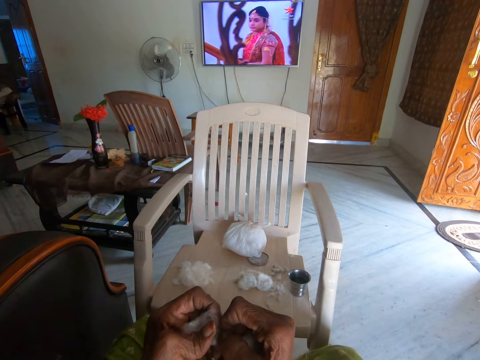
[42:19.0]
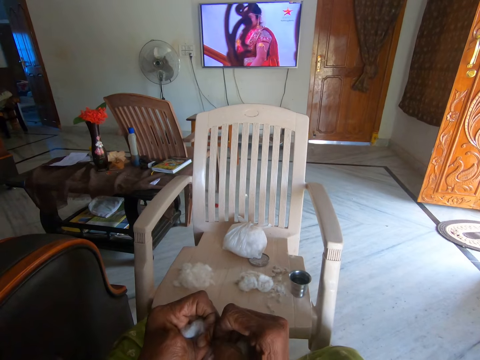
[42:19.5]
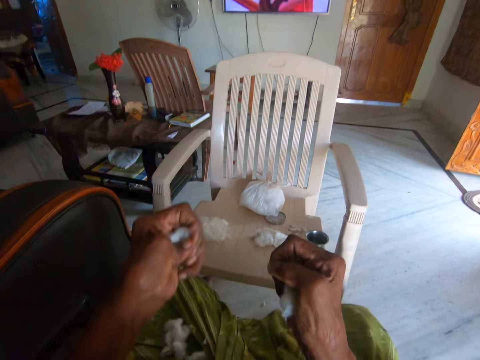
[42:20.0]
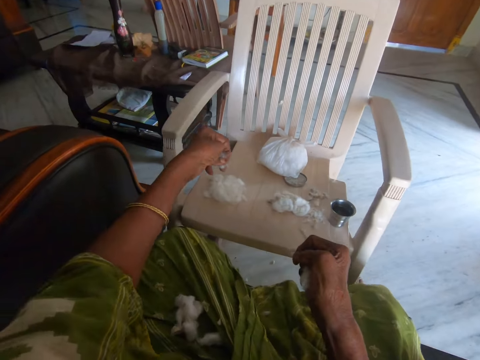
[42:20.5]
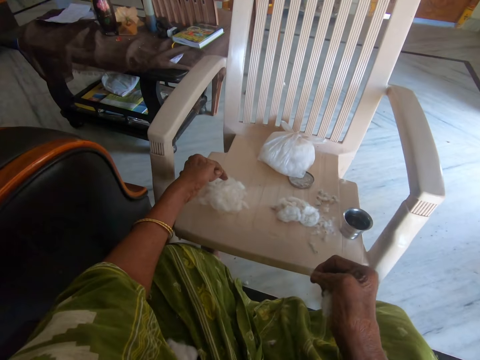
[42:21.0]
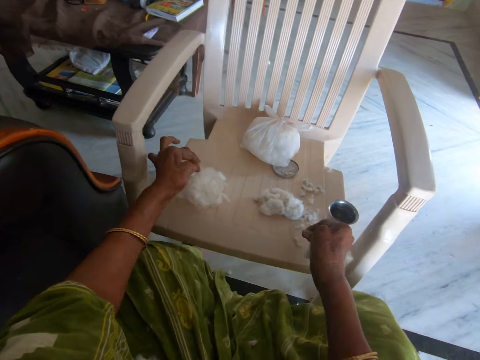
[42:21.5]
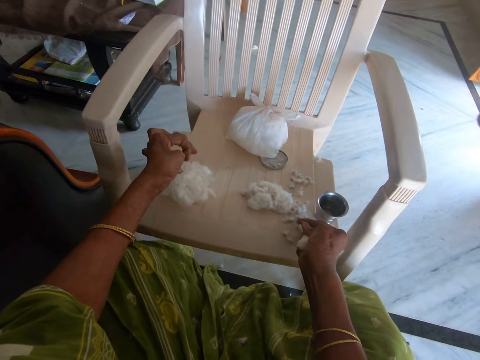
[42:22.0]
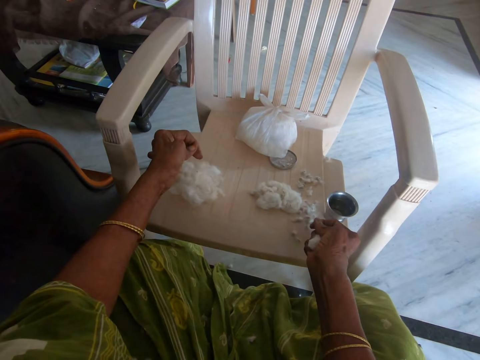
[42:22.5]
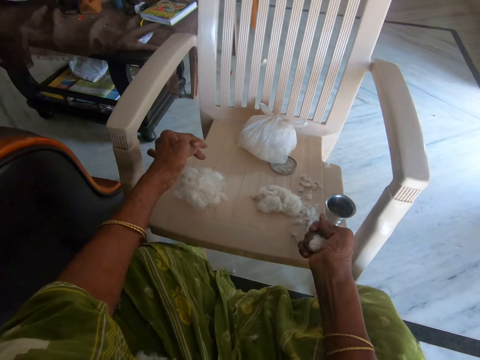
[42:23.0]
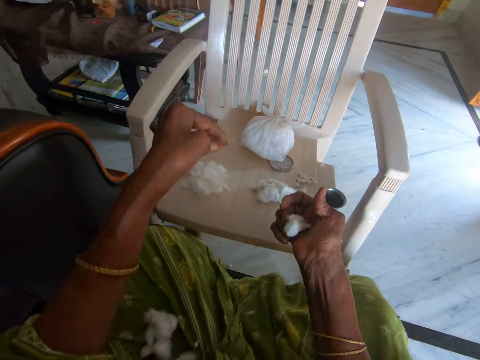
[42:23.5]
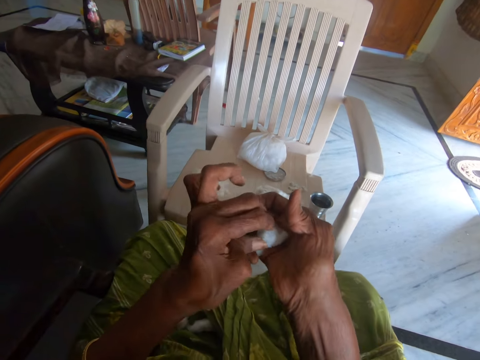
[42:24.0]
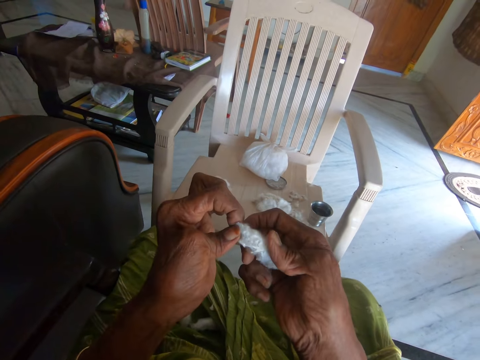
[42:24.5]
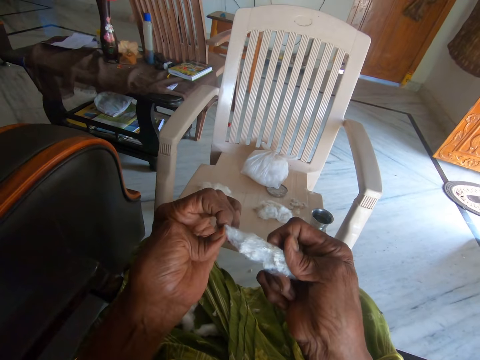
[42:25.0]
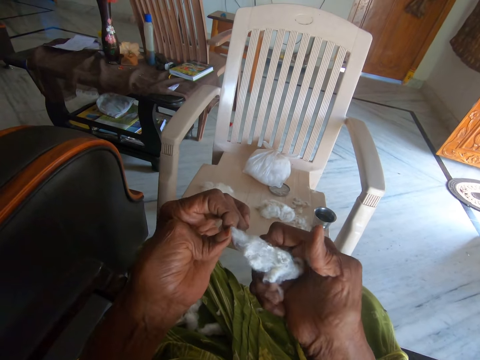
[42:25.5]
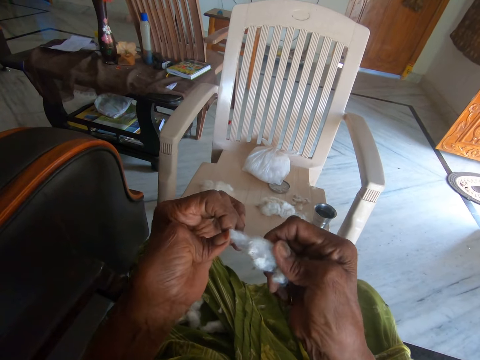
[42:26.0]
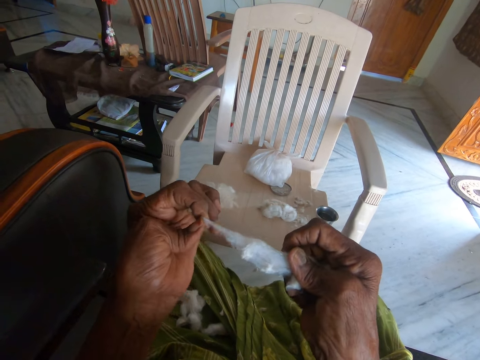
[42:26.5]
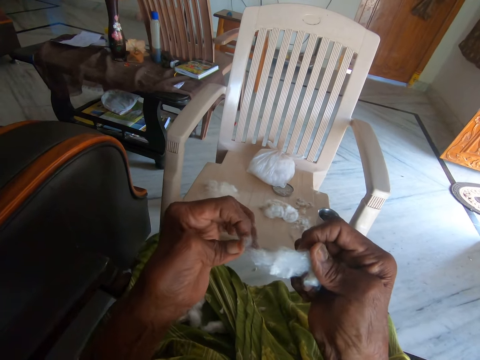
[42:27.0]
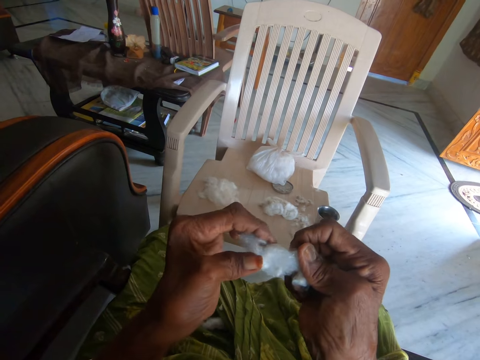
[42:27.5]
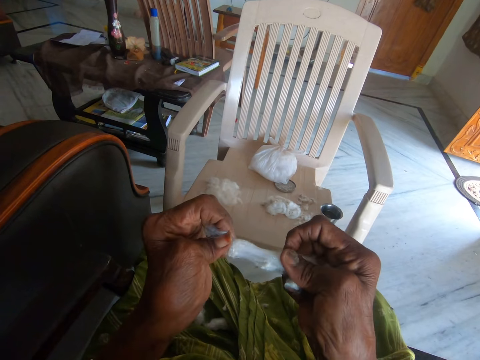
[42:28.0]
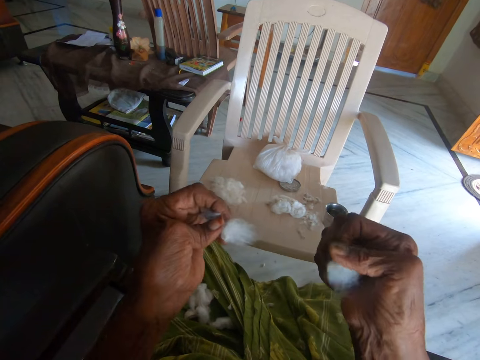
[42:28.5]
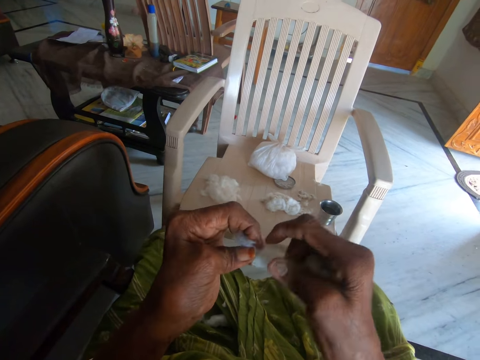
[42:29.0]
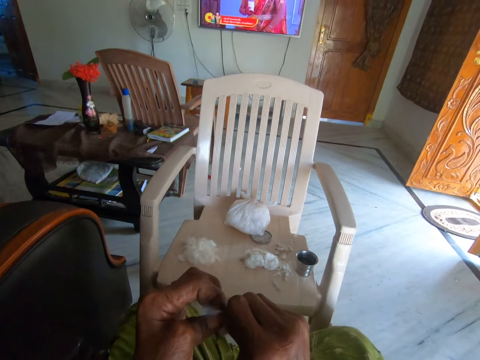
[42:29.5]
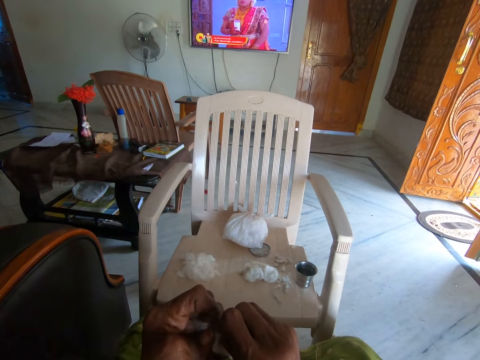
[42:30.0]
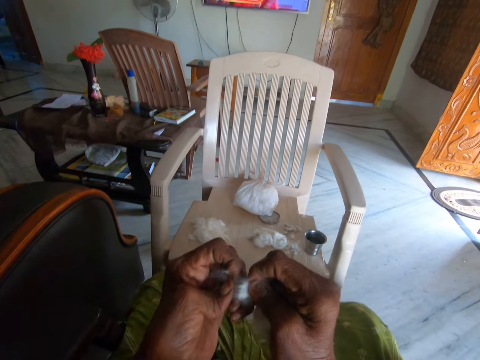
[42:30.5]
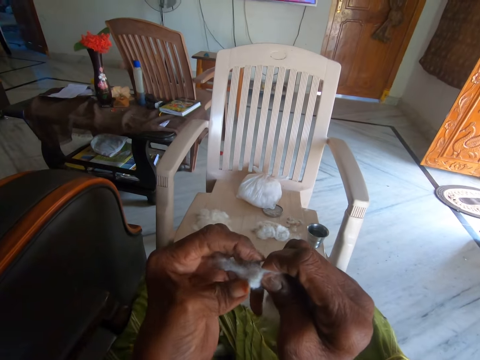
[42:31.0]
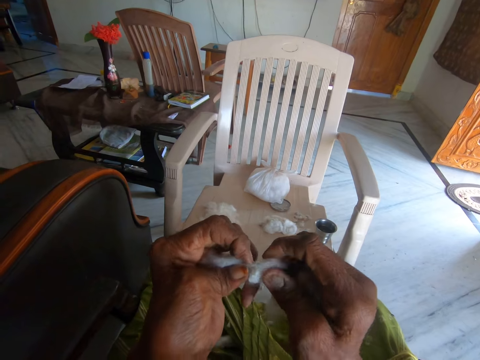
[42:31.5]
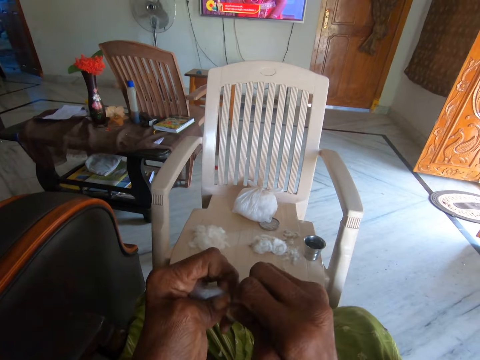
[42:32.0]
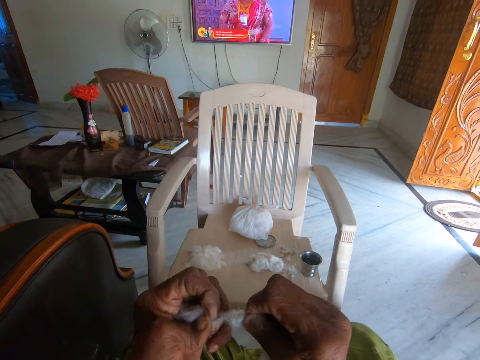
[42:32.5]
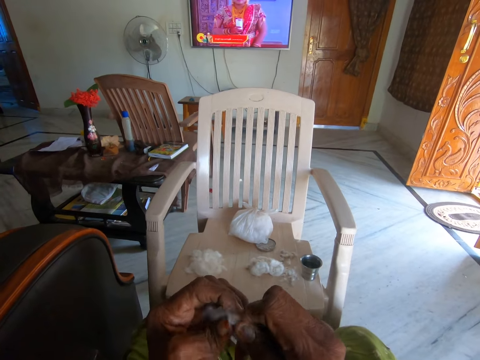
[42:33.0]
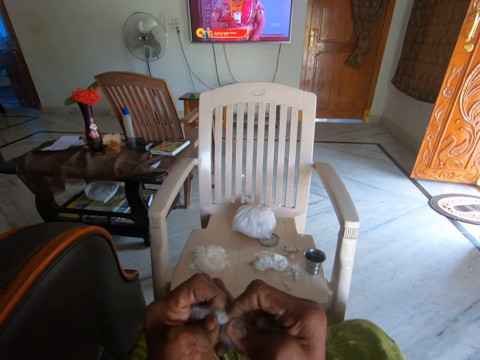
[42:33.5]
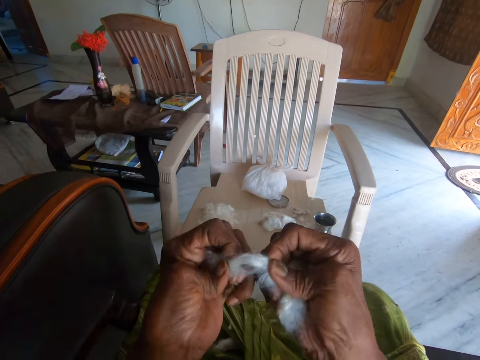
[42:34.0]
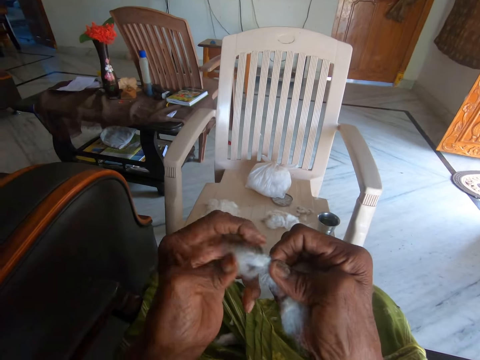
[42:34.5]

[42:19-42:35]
The camera wearer drops cotton wool and dirt on the chair with both hands. She picks the cotton wool from her right hand. She stretches the cotton wool. She separates the cotton wool from the dirt with both hands. She tears the cotton wool into pieces.

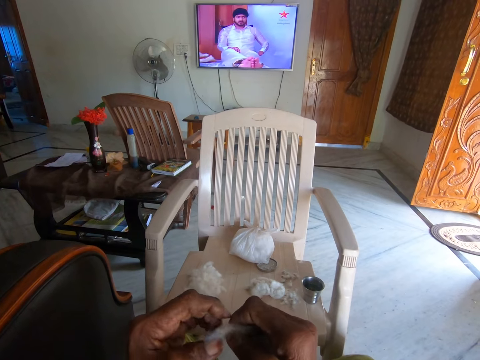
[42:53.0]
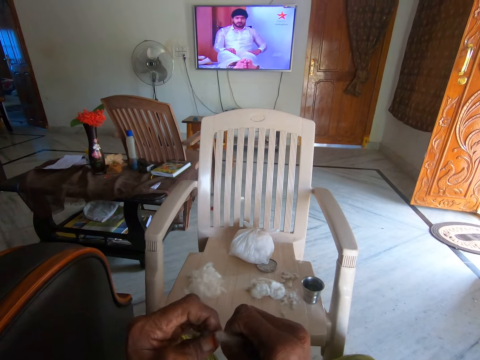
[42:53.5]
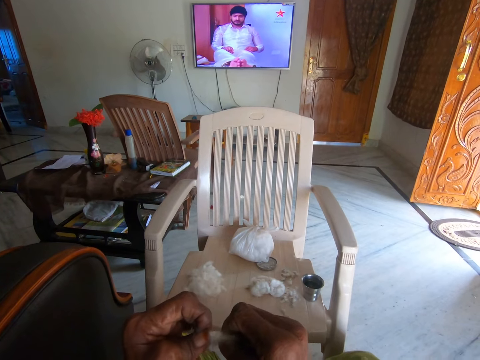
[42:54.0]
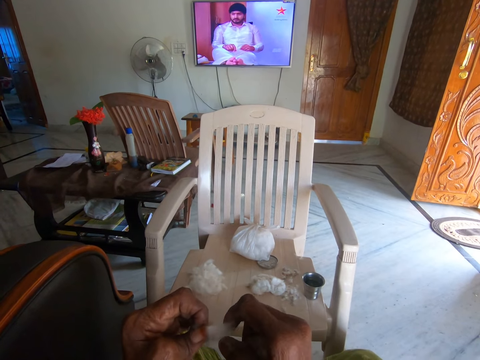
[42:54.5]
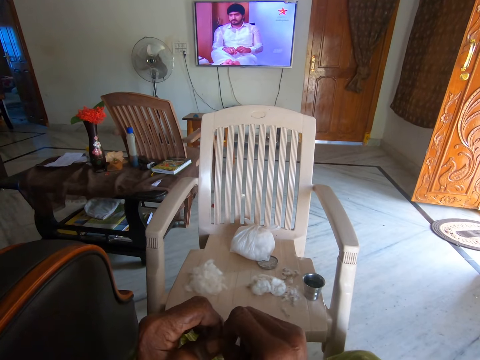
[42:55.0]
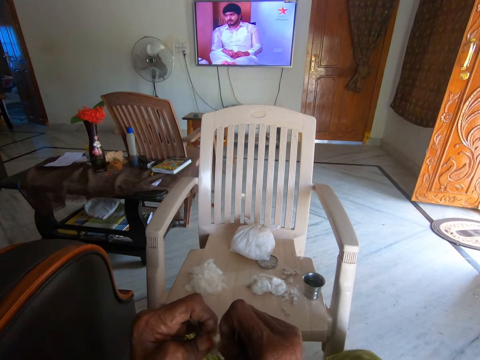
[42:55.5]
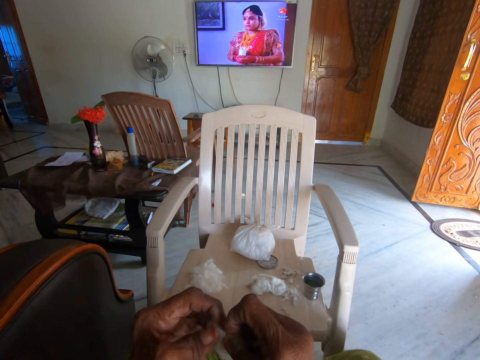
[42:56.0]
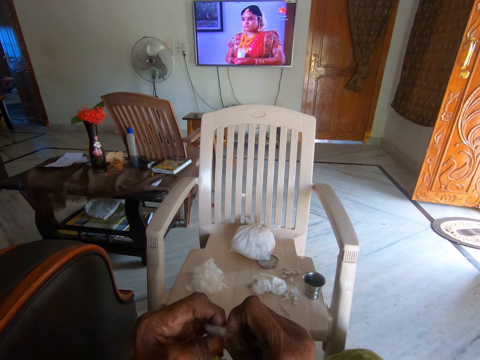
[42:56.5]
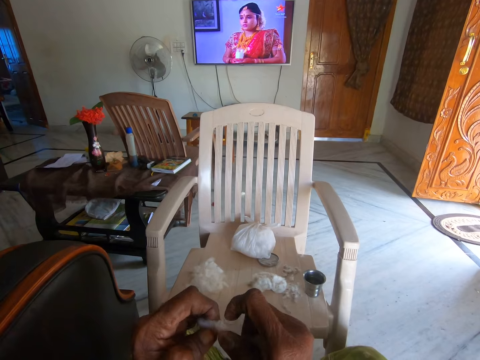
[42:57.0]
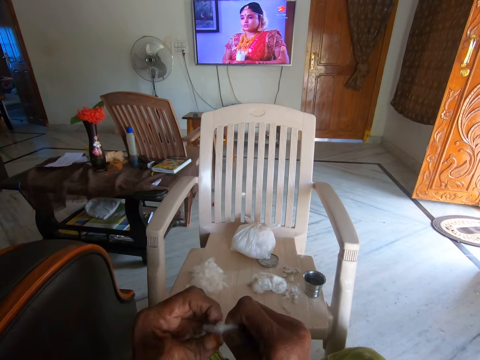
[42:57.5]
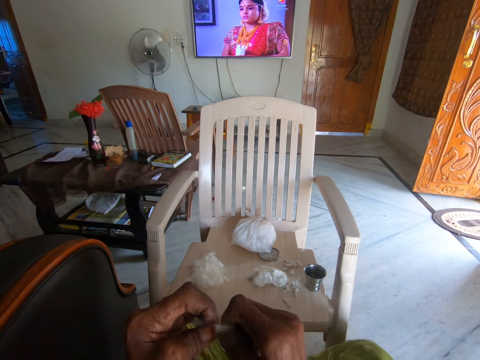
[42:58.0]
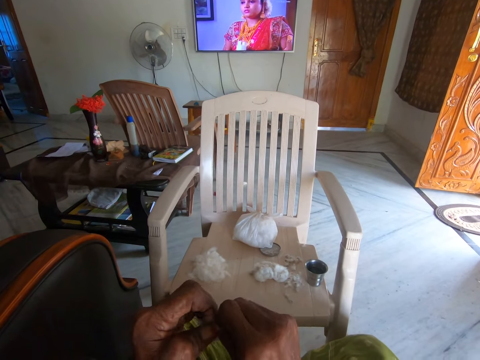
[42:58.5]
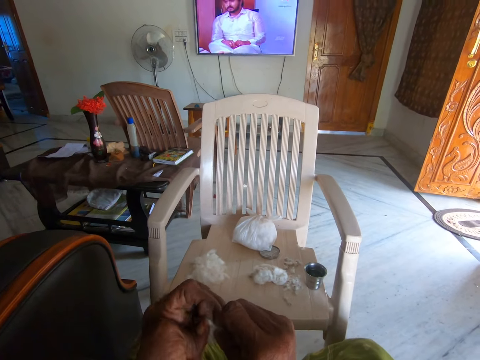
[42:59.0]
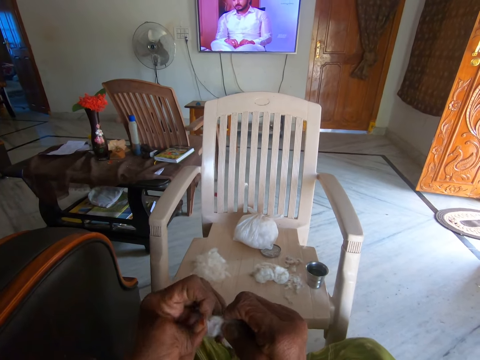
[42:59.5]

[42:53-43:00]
The camera wearer separates the cotton wool from the dirt with both hands. They tear the cotton wool into pieces.

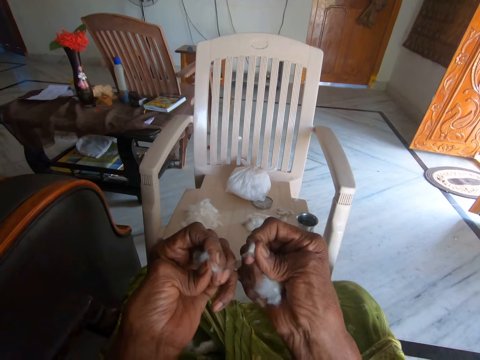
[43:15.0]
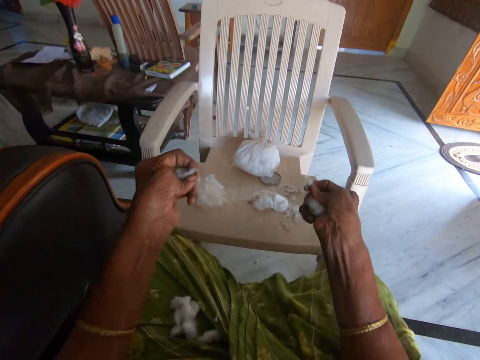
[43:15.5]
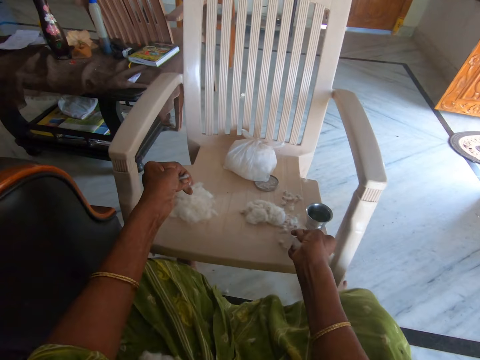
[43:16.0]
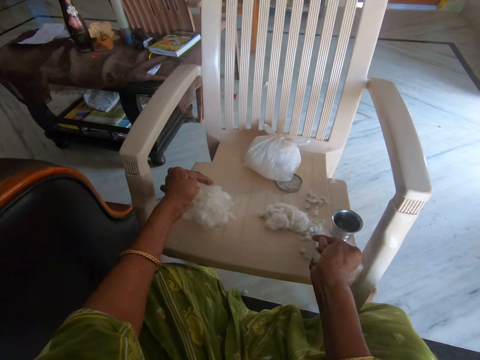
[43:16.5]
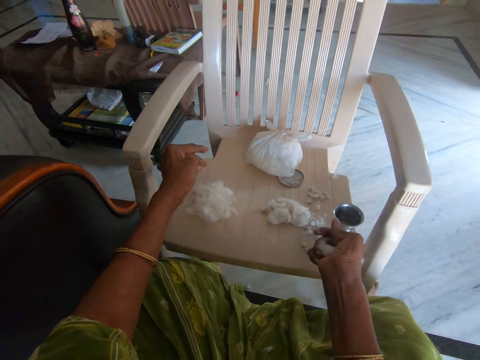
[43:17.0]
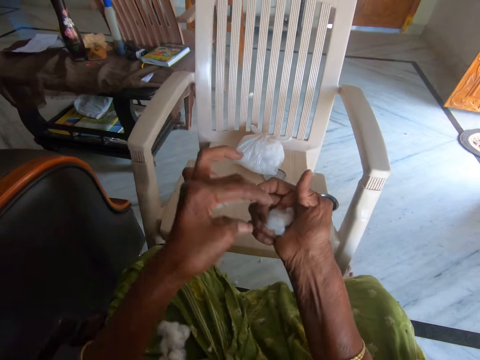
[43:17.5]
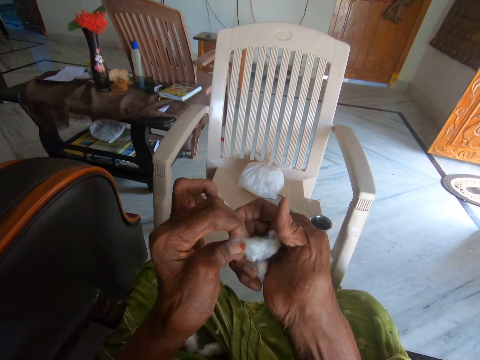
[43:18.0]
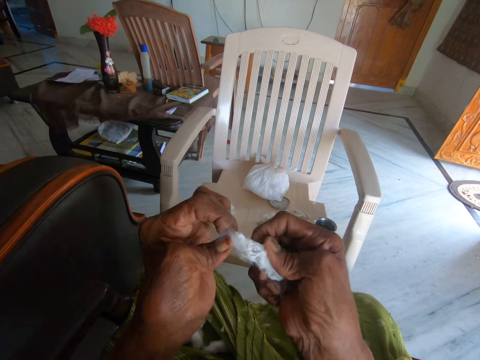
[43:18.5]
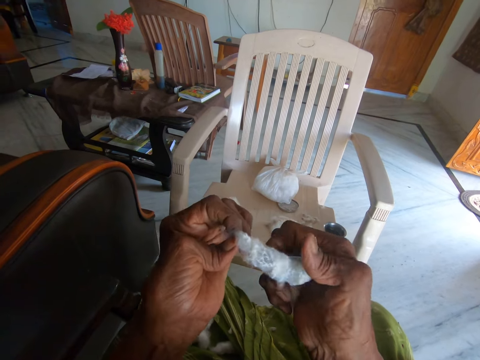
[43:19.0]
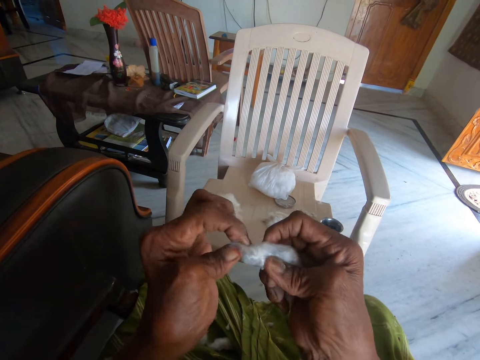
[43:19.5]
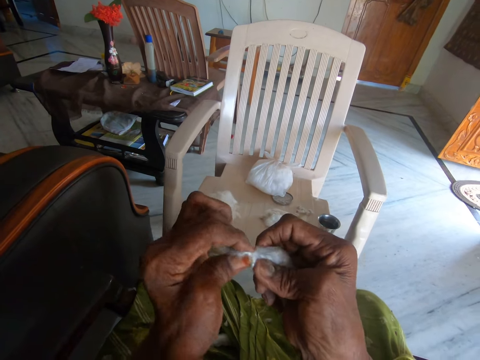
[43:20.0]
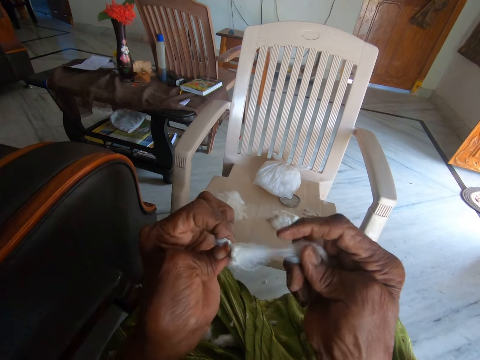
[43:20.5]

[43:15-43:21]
The camera wearer drops the cotton wool and dirt on the chair with both hands. She picks the cotton wool from her right hand. She tears the cotton wool.
